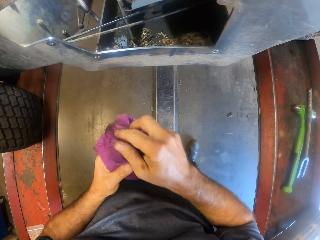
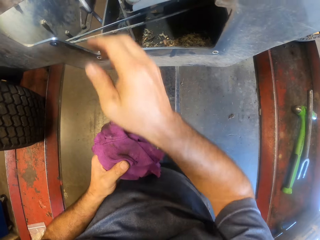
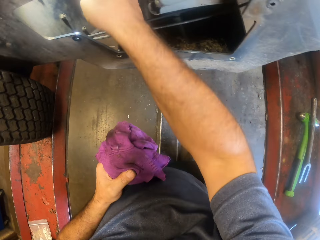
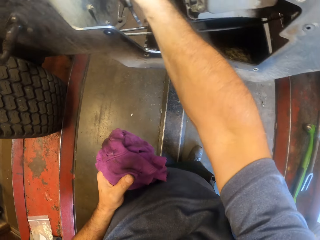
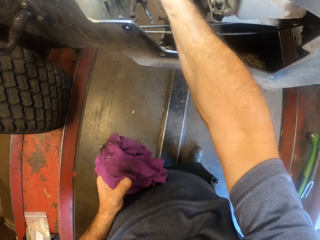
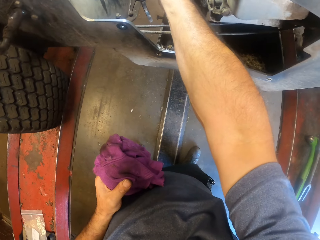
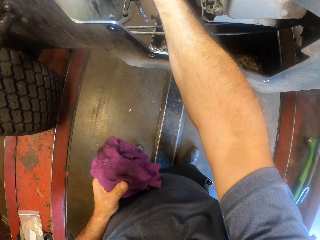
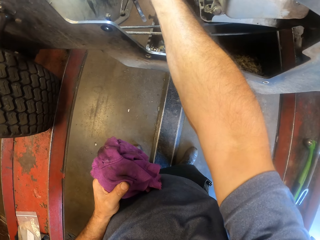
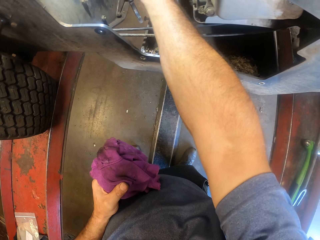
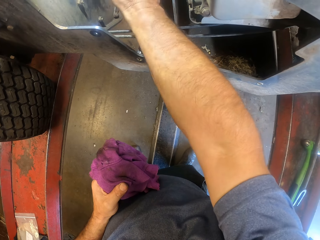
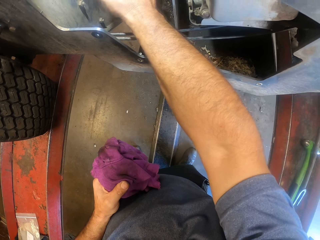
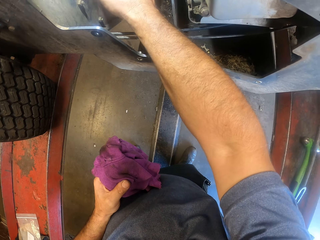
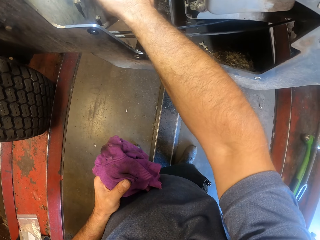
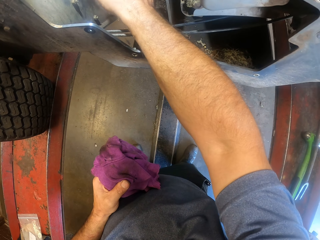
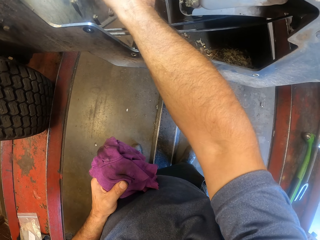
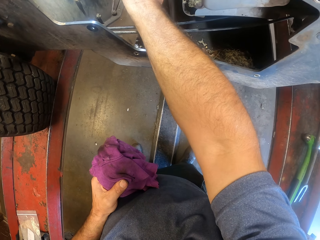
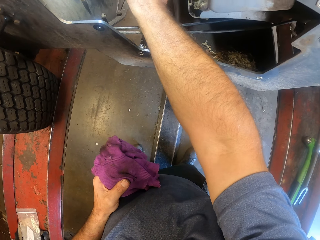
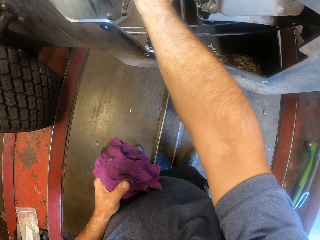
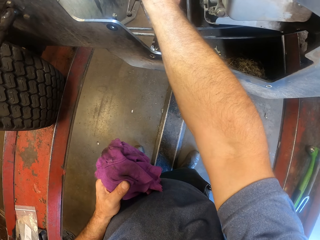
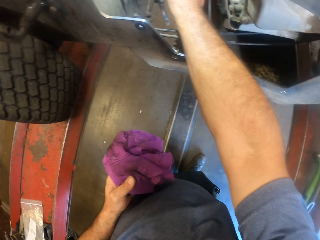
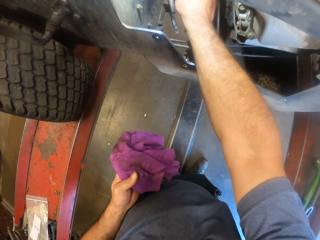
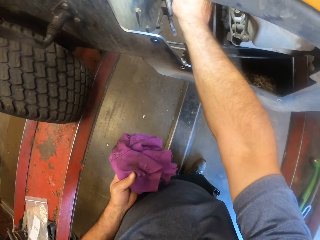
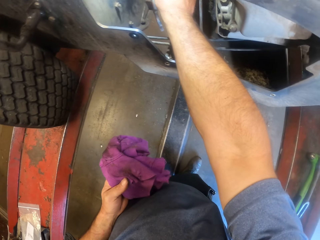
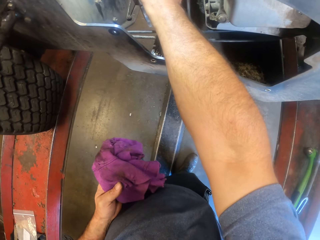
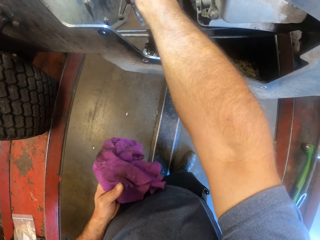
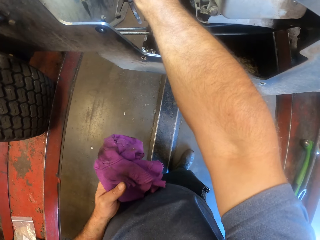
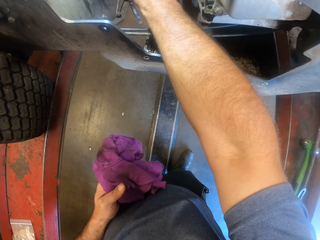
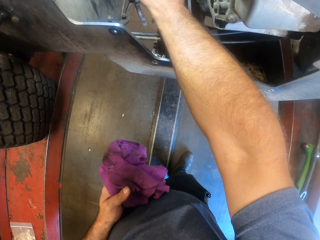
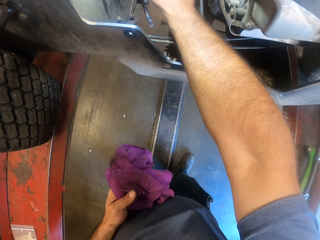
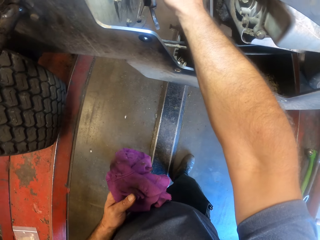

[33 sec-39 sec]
The camera wearer passes the rag to his left hand. He puts his right hand into the lawnmower. He does something.

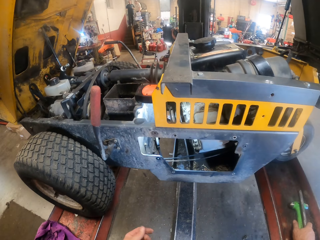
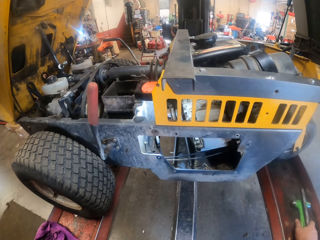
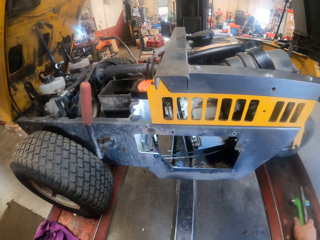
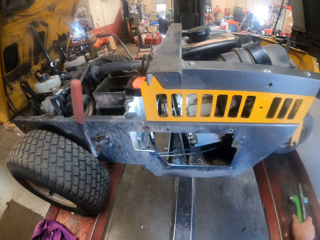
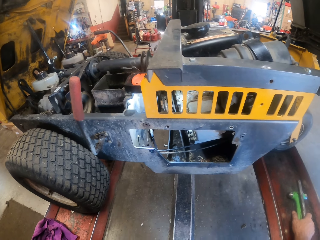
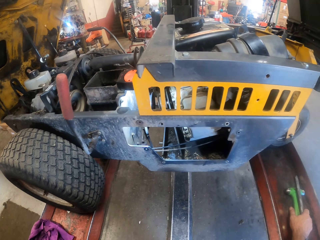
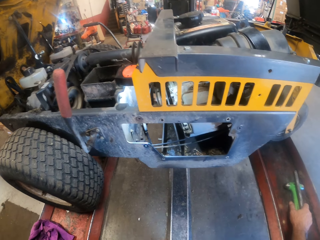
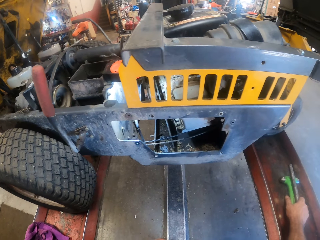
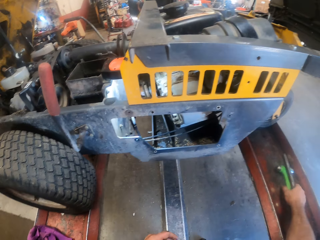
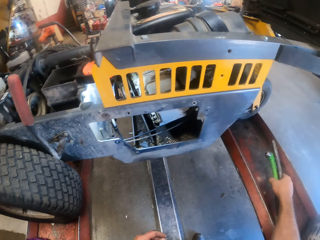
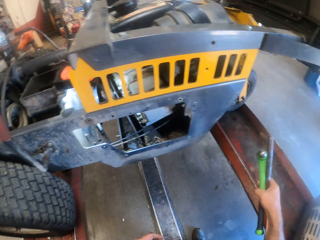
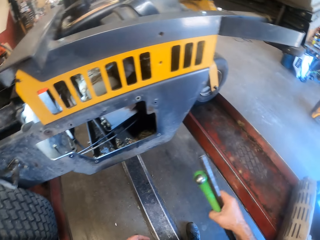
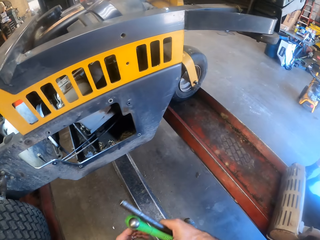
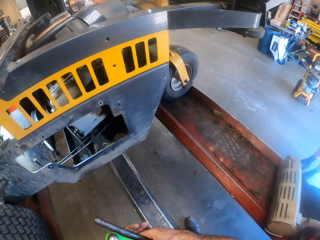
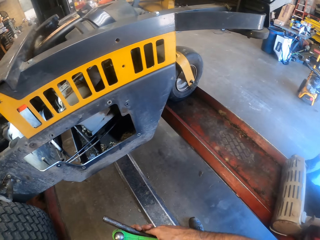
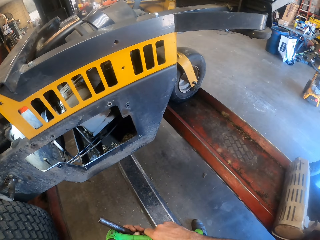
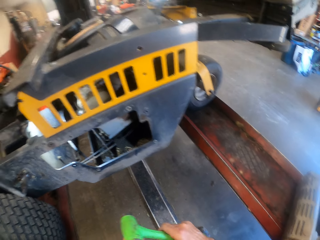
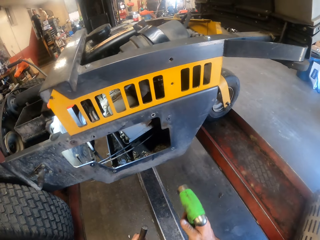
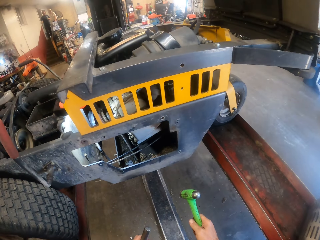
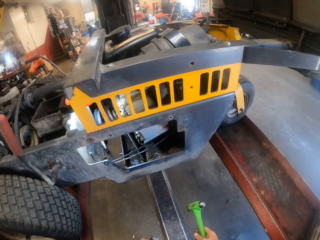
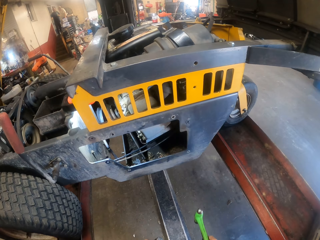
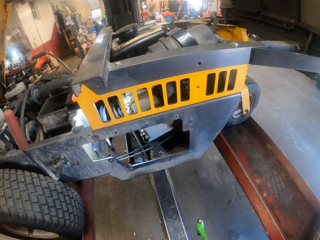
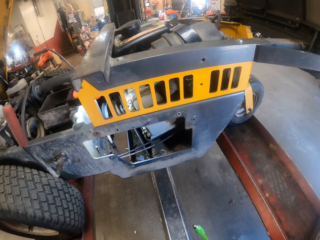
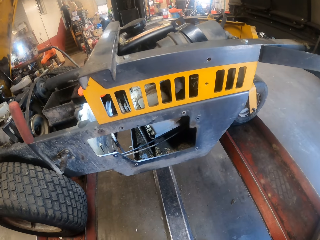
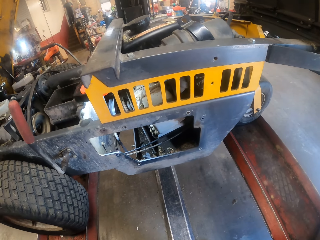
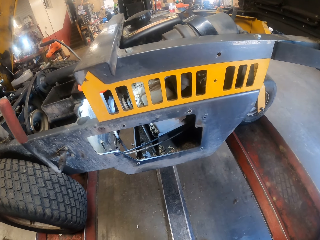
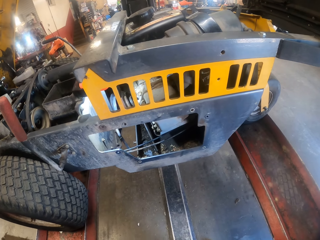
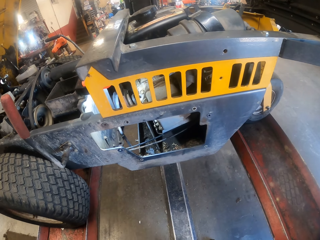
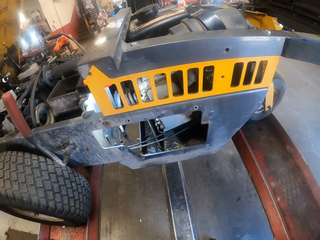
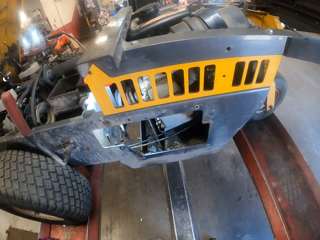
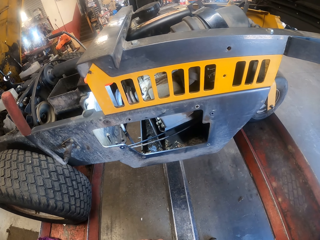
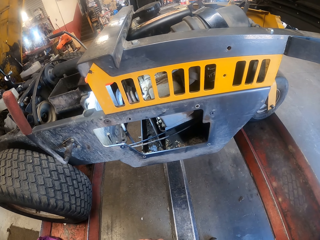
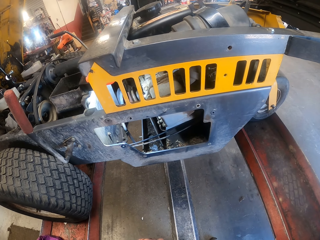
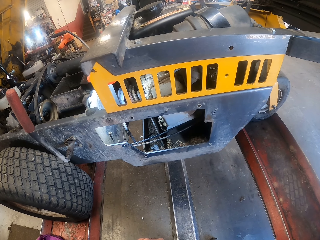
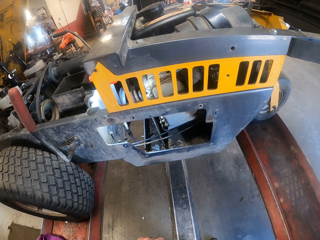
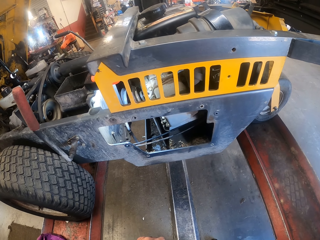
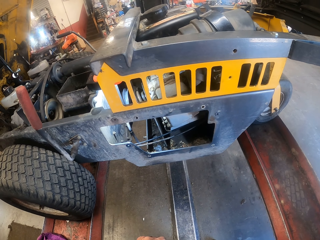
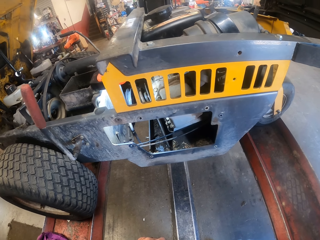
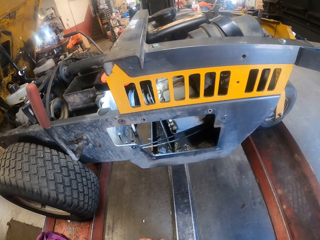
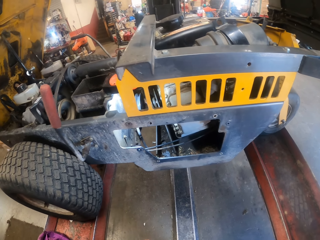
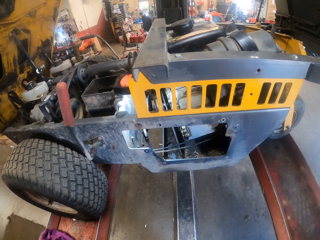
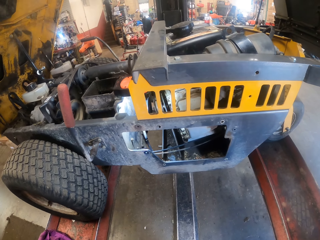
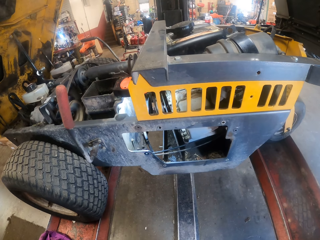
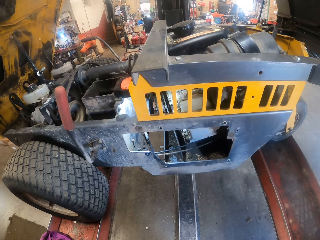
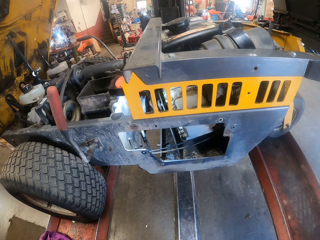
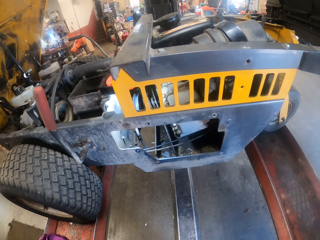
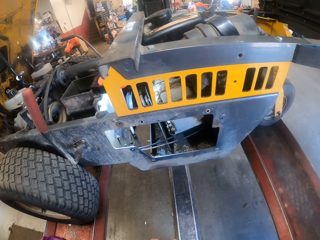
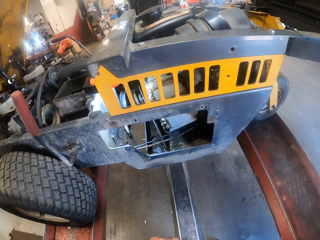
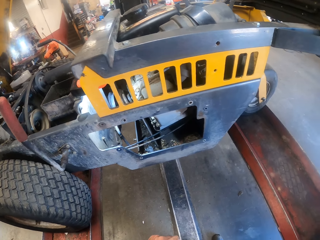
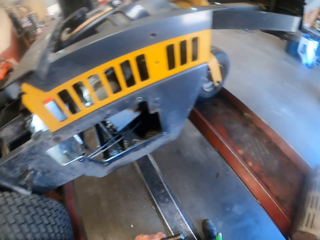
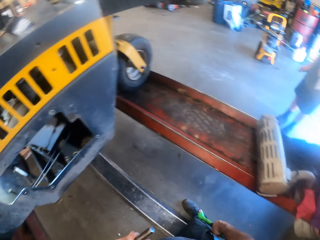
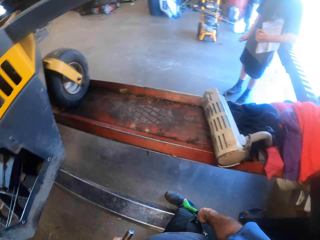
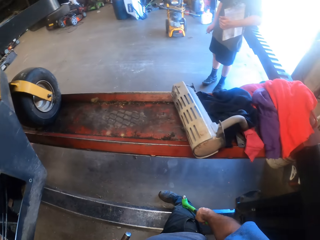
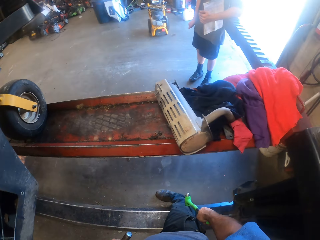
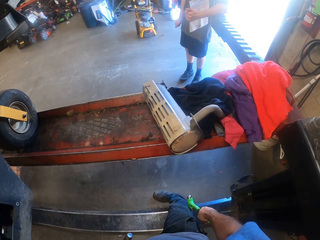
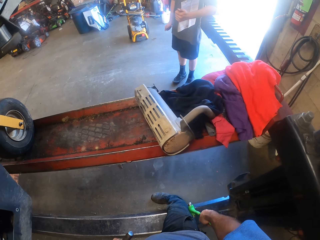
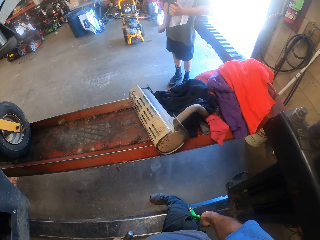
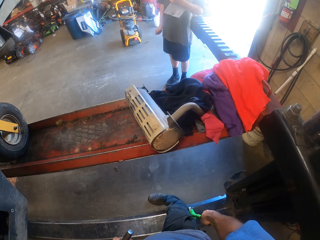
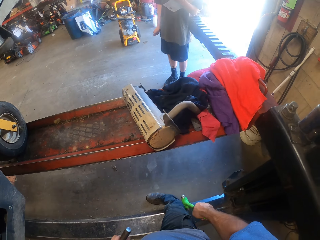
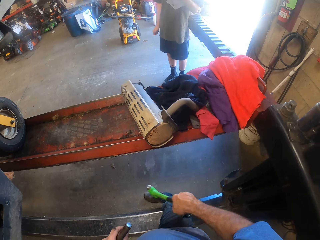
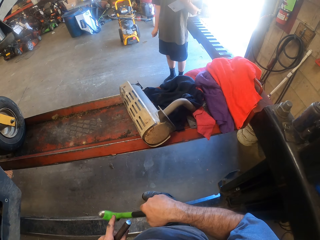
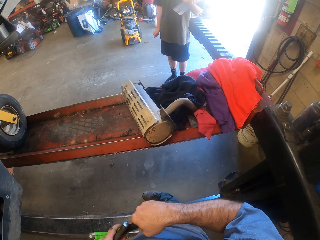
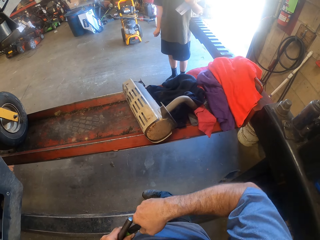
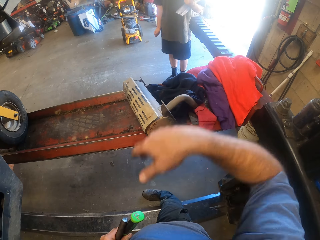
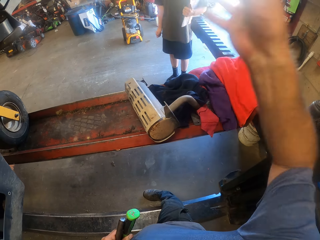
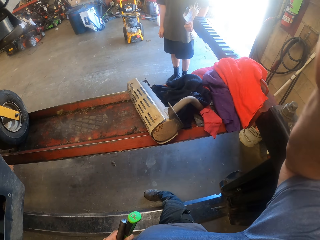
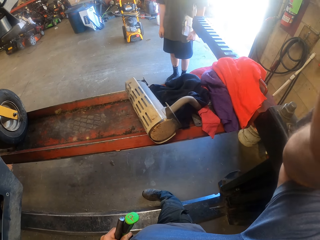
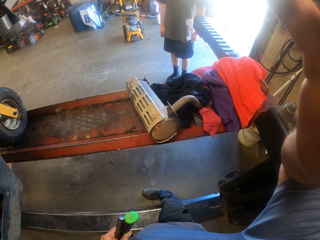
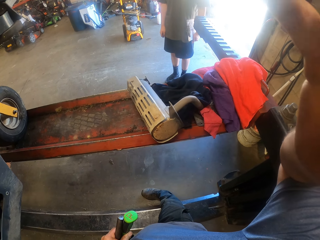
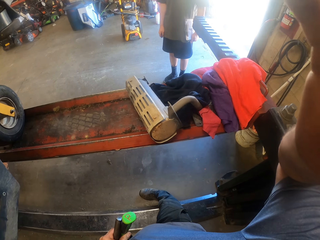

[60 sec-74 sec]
The camera wearer picks up the hammer and pickle fork from the car lift with his right hand. He moves his hand down and passes the pickle fork to his left hand. He stares at the vehicle. He looks around a garage. An apprentice lifts his left hand with a clipboard. The camera wearer passes the hammer to his left hand. He lifts his hand. The apprentice drops his left hand with the clipboard. The camera wearer adjusts the camera with his right hand.
